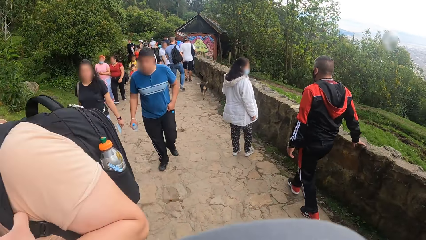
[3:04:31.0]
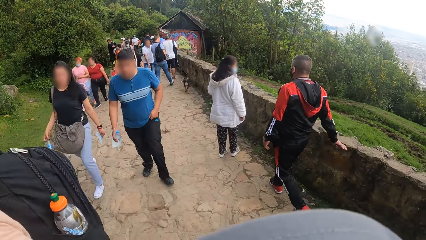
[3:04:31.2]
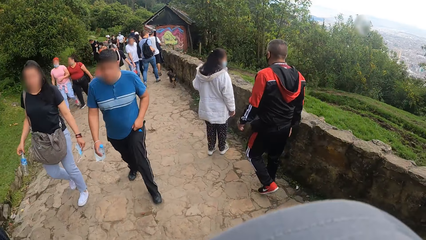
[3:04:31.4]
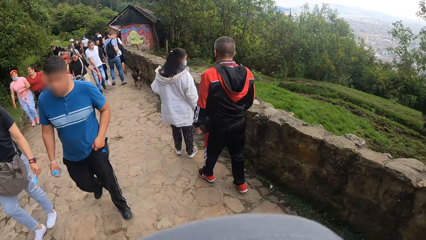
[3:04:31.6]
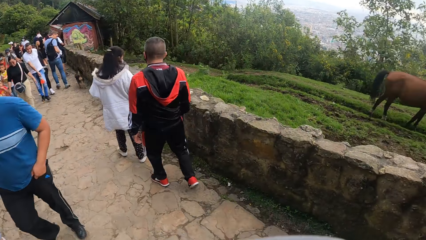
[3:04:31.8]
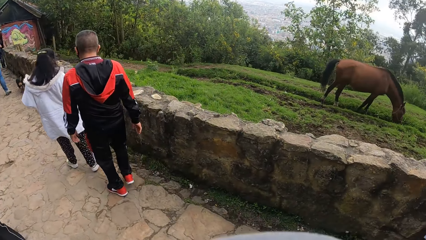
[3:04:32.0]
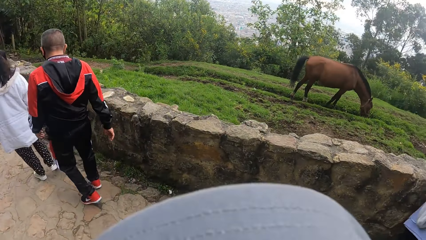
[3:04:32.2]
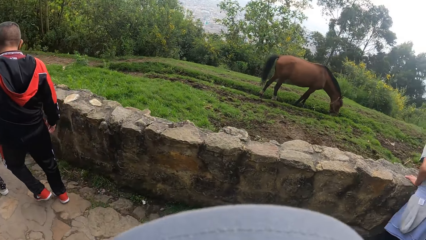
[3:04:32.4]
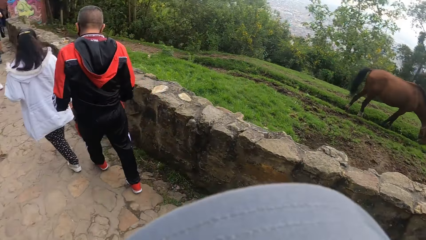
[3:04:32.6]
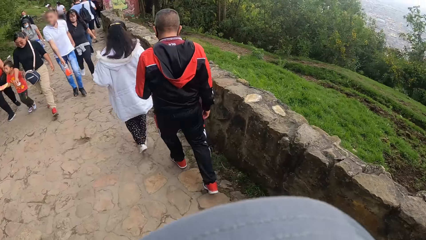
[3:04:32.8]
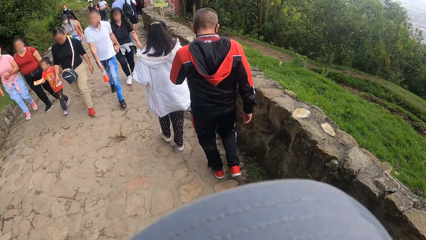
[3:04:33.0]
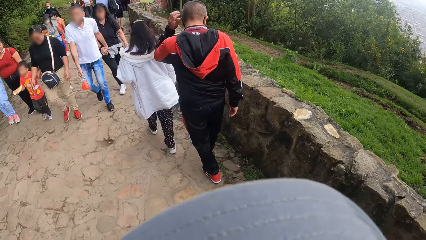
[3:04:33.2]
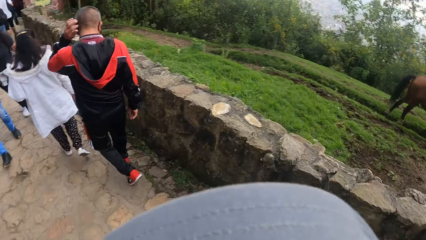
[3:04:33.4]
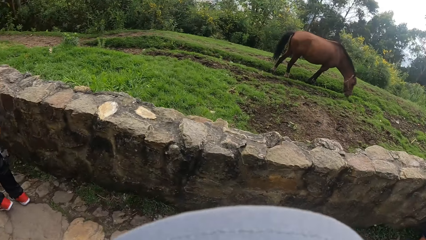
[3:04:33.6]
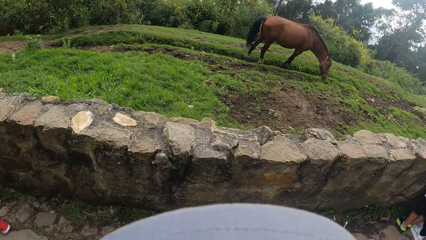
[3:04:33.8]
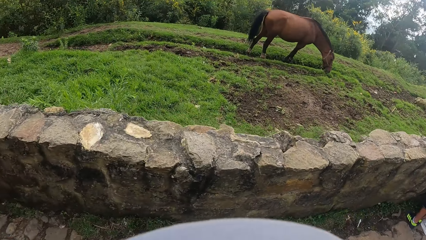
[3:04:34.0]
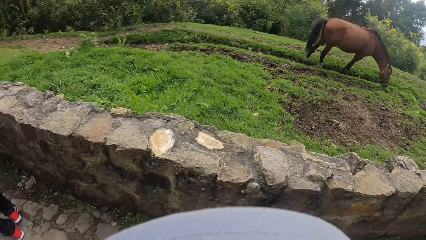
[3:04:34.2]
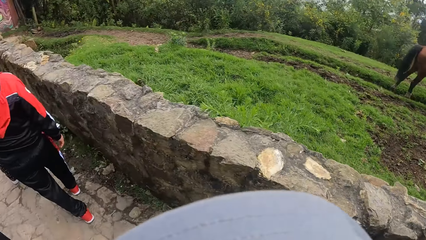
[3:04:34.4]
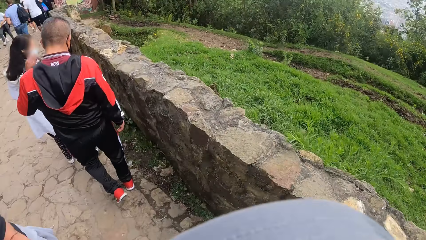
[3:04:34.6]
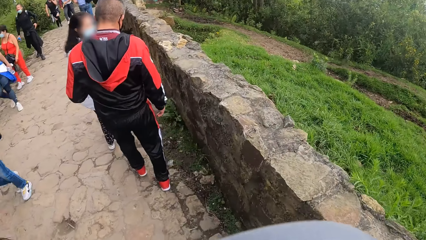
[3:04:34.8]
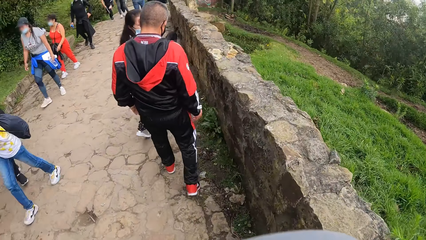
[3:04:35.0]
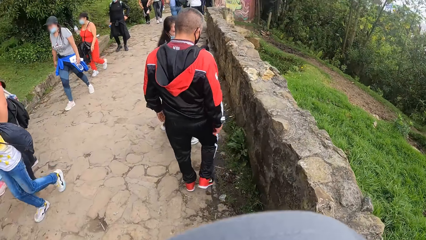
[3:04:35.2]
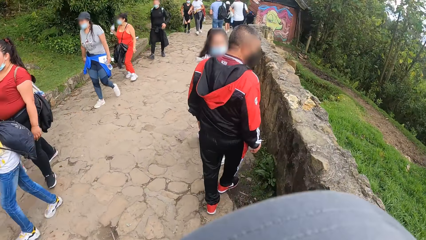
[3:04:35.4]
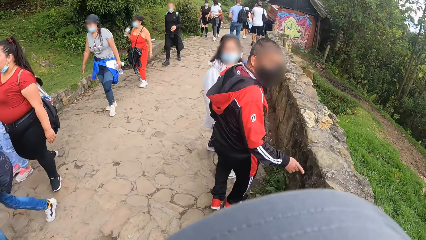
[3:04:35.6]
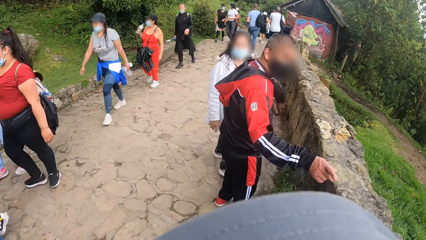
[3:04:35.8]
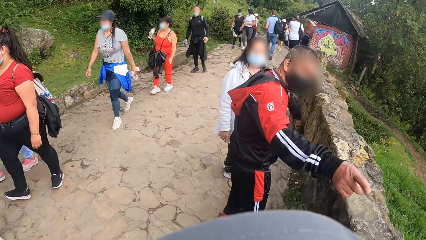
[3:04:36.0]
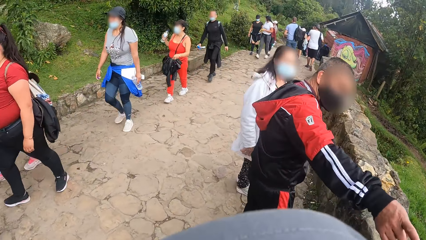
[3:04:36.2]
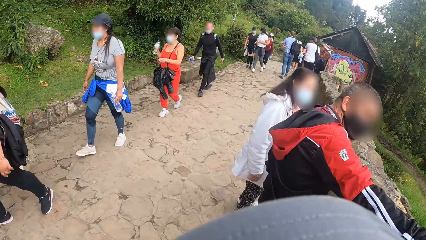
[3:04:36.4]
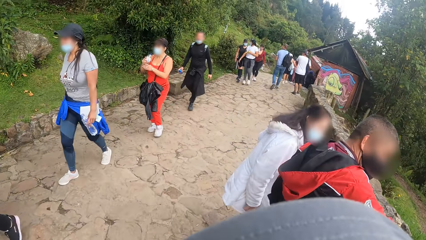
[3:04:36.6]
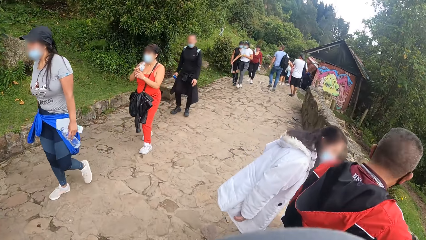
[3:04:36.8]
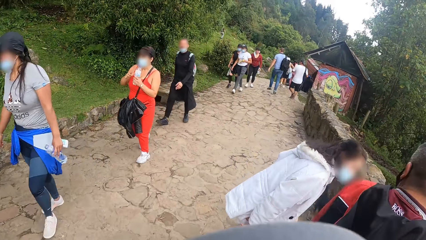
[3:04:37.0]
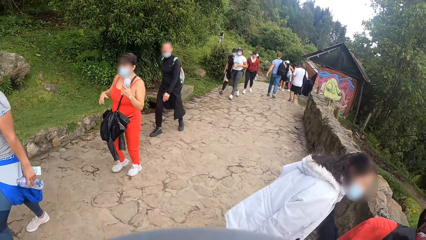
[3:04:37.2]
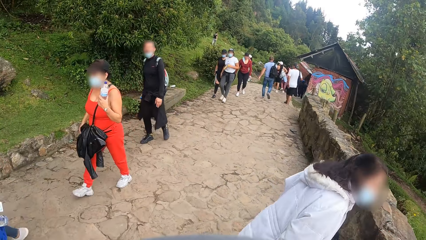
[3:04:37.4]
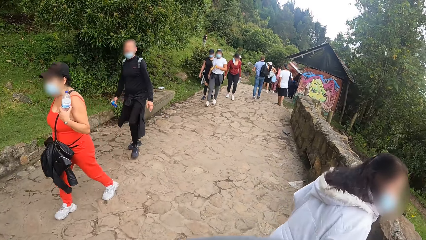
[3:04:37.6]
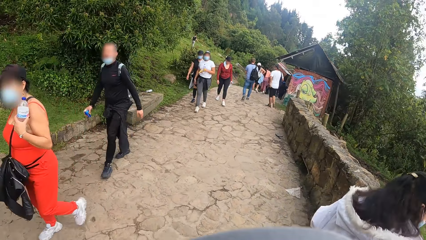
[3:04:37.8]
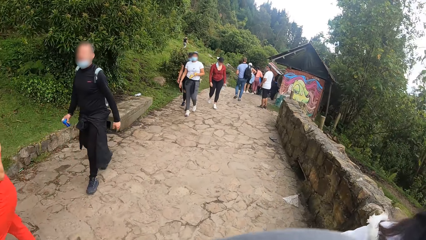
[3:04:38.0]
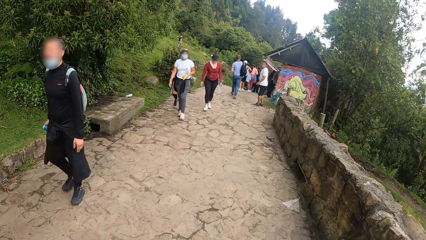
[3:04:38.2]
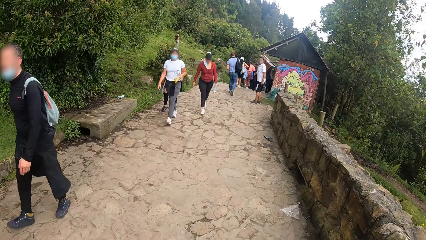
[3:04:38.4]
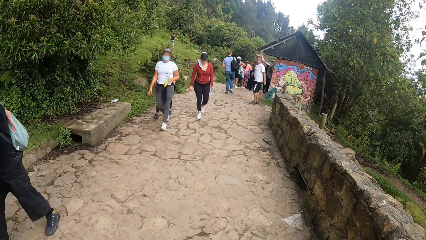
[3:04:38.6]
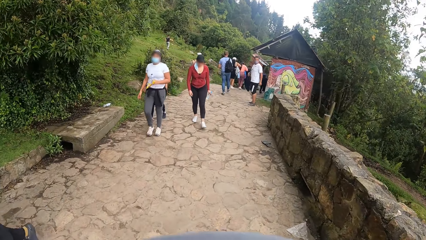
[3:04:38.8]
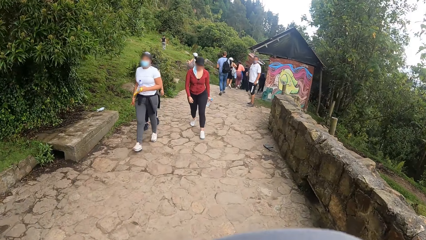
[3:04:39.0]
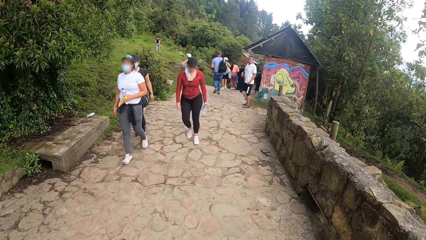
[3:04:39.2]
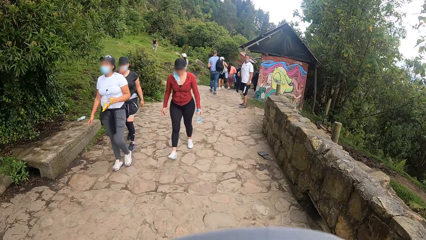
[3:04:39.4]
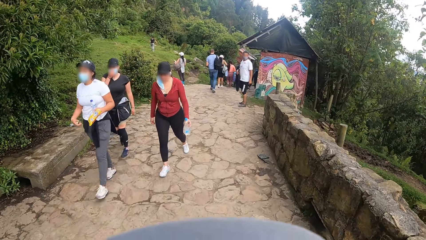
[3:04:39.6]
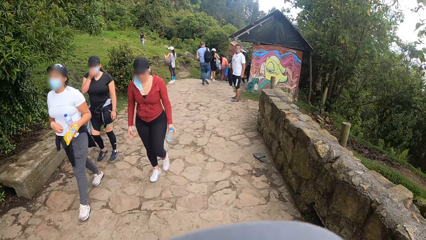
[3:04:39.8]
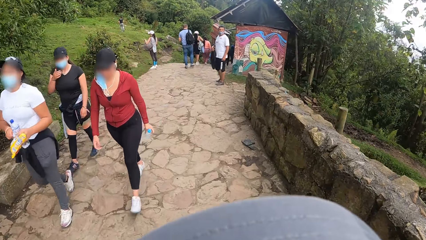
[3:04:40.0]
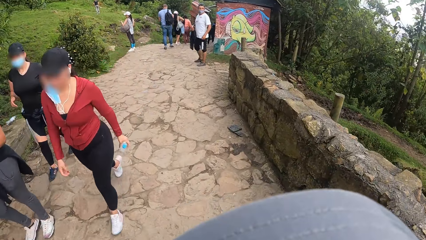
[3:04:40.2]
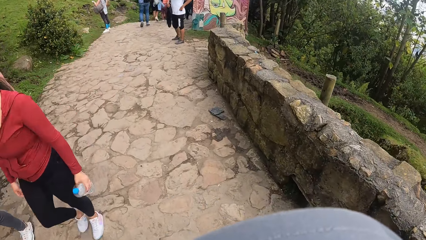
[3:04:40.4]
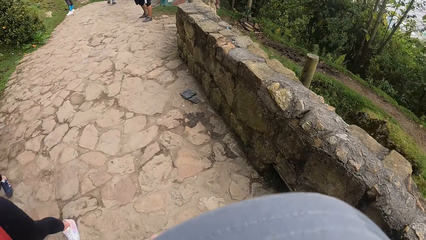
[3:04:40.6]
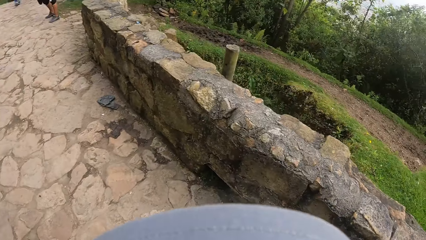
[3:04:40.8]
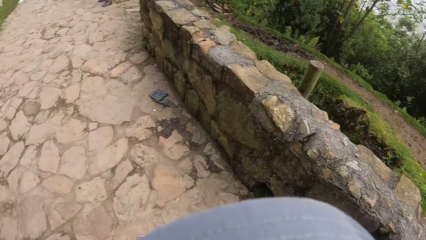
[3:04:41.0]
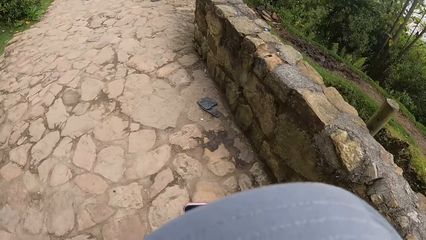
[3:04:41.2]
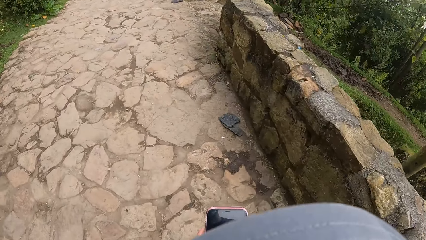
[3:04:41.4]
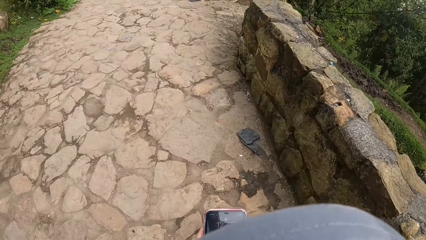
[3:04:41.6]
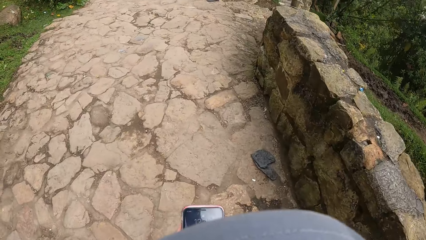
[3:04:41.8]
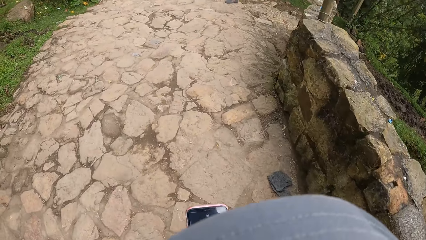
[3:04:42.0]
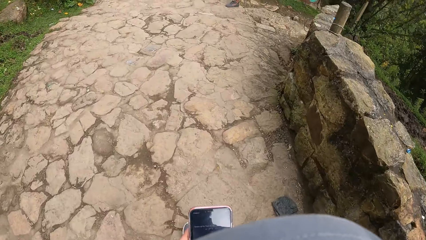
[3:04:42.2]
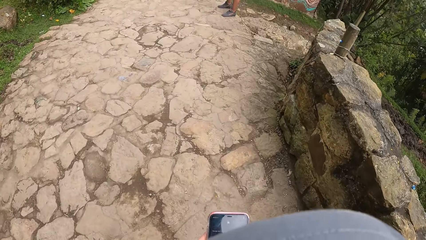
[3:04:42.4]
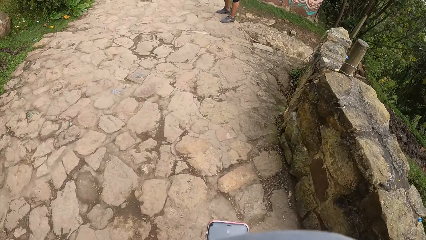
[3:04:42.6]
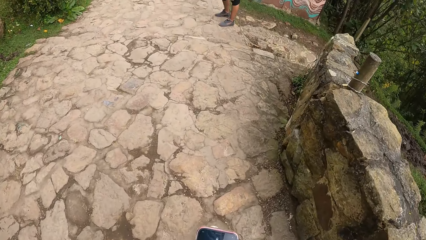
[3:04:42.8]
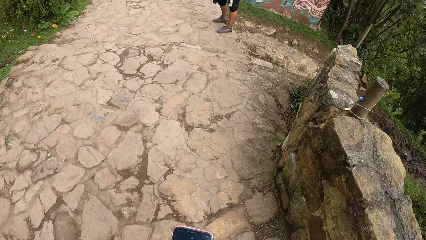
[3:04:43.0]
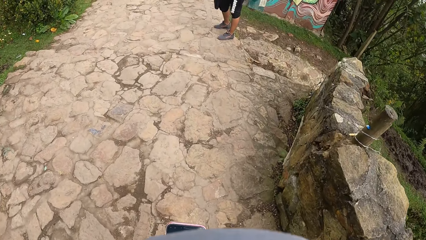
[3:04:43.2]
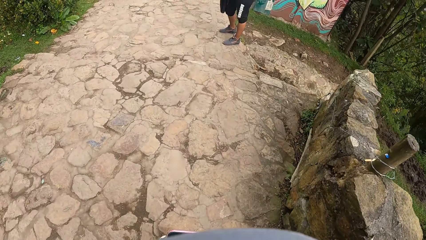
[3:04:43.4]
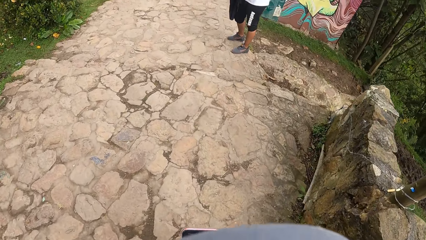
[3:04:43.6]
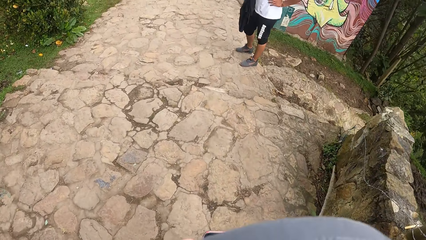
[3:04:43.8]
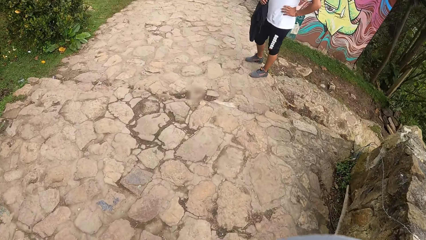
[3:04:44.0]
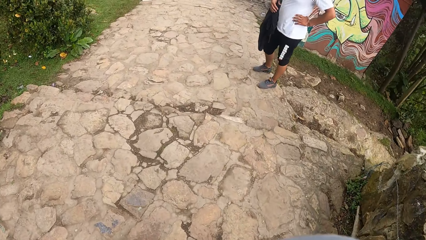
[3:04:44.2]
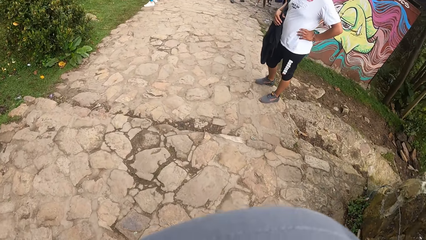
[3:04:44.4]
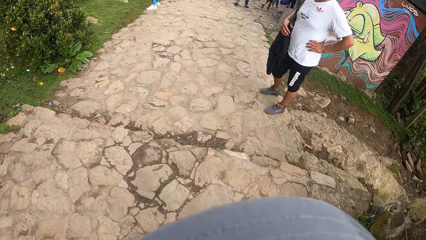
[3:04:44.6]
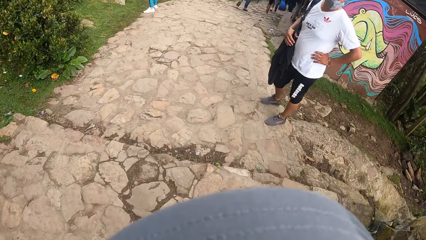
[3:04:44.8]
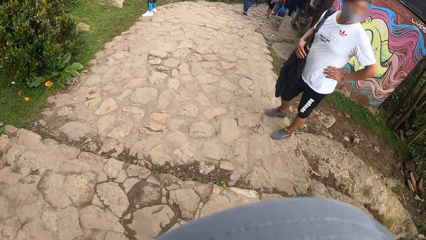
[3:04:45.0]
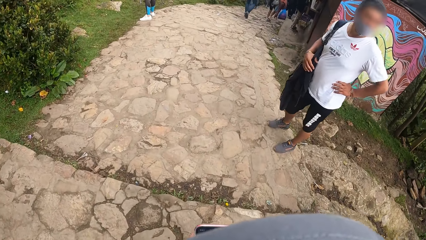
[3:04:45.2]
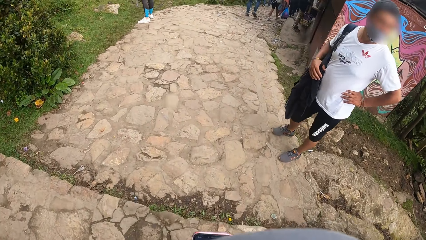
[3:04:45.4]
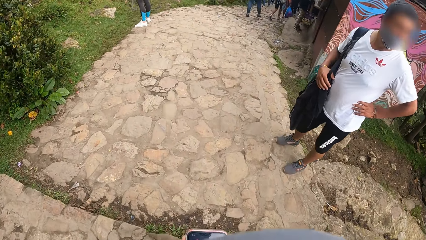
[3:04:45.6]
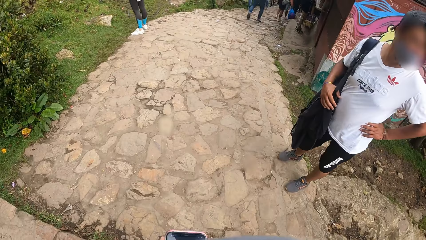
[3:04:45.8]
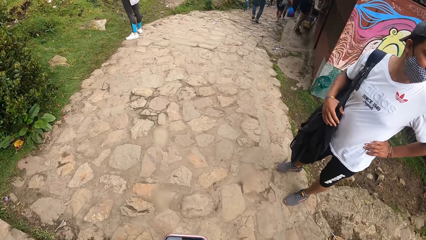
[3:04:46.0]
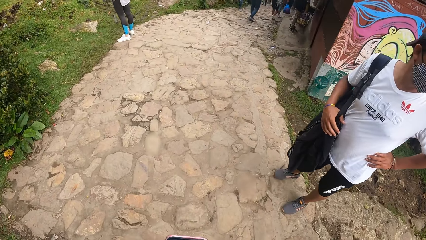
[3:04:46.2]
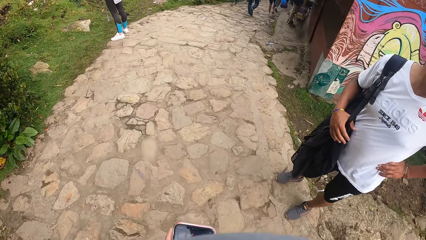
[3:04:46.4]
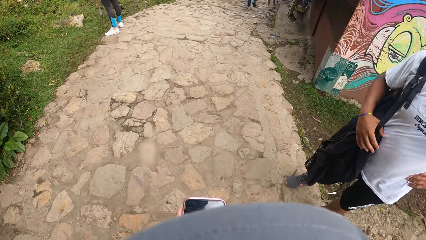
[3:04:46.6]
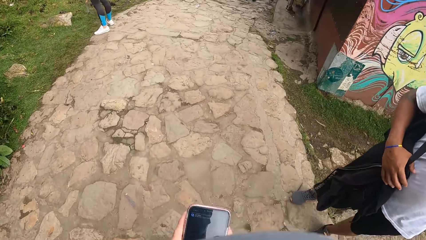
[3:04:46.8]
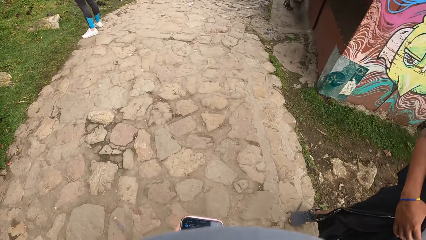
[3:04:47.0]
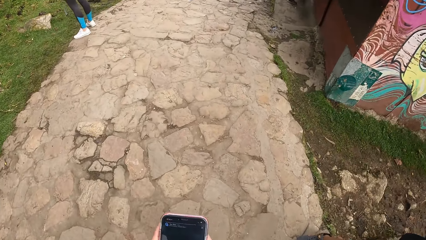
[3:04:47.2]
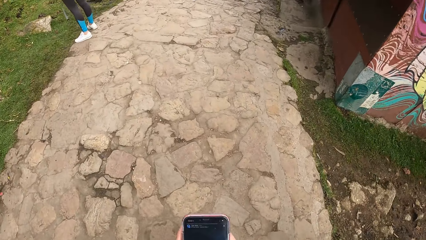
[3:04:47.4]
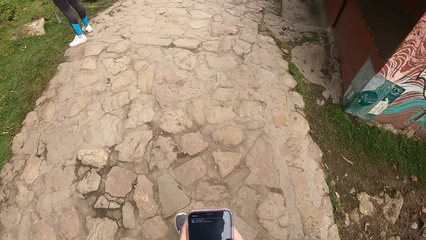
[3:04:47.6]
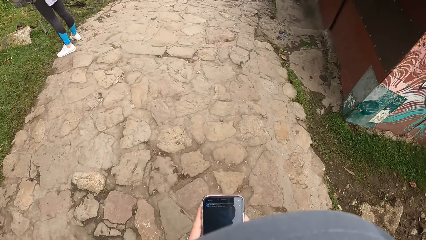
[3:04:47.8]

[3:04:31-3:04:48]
The camera wearer scrolls the phone. They press the phone with both hands.
